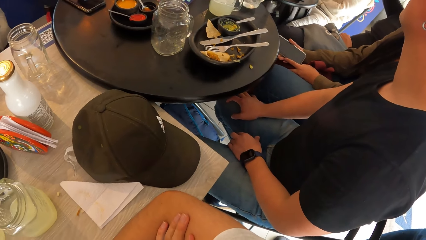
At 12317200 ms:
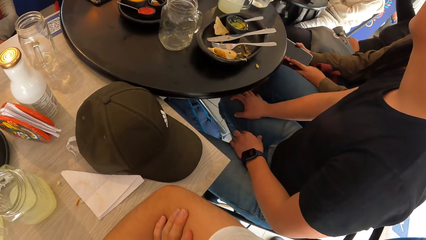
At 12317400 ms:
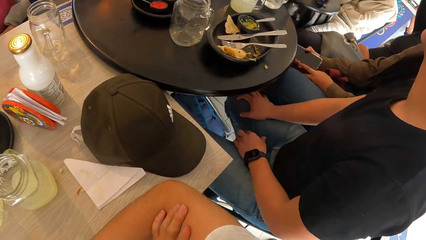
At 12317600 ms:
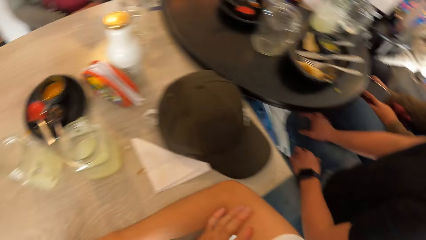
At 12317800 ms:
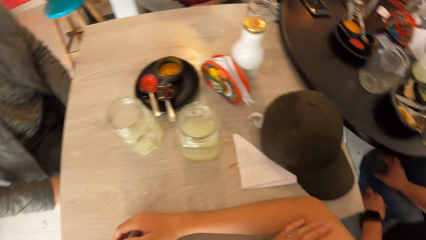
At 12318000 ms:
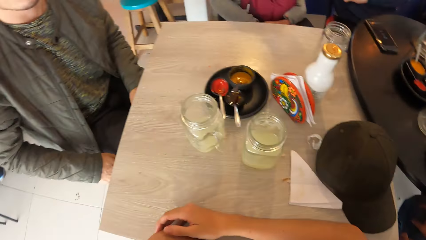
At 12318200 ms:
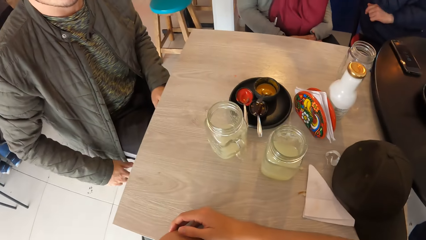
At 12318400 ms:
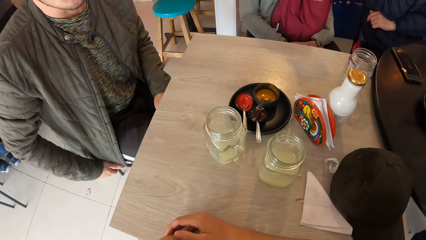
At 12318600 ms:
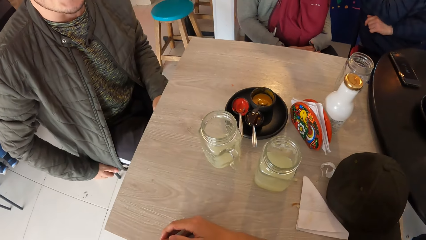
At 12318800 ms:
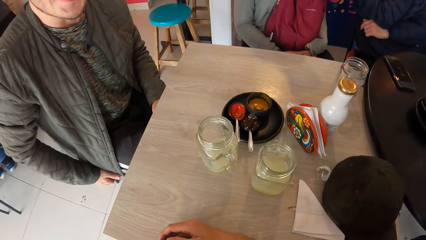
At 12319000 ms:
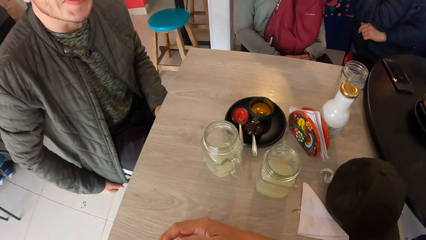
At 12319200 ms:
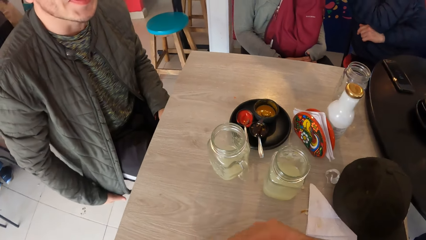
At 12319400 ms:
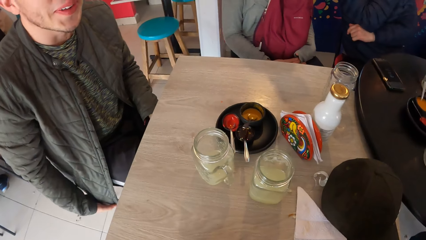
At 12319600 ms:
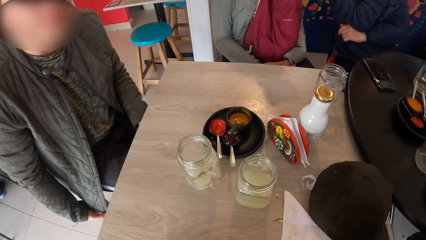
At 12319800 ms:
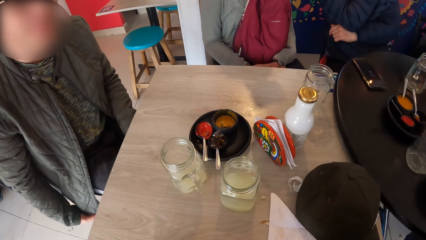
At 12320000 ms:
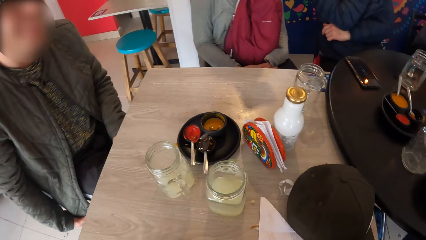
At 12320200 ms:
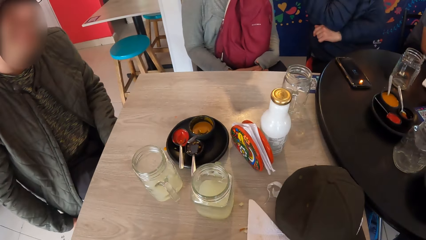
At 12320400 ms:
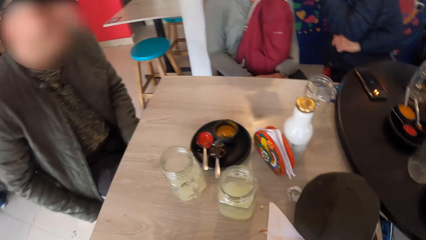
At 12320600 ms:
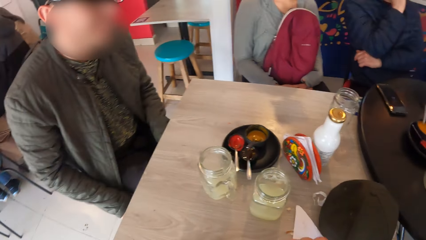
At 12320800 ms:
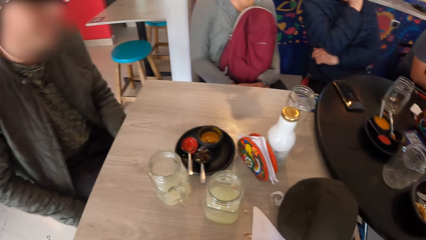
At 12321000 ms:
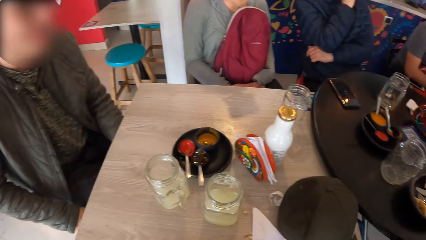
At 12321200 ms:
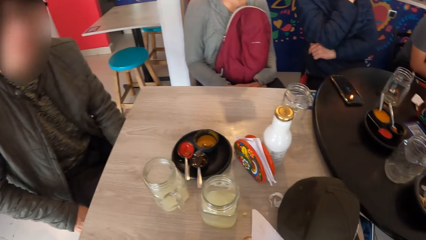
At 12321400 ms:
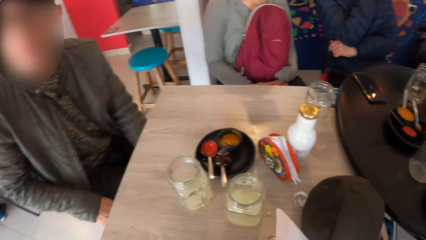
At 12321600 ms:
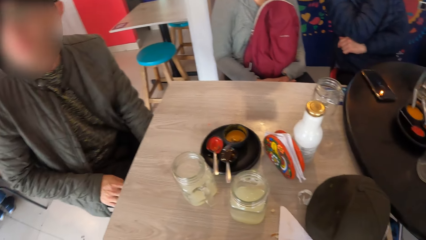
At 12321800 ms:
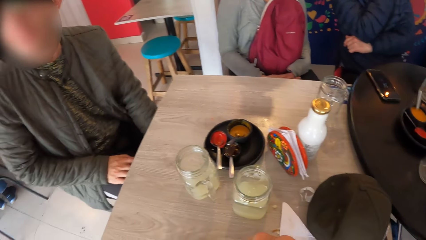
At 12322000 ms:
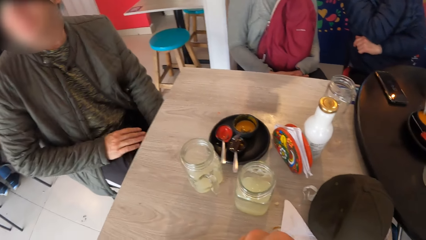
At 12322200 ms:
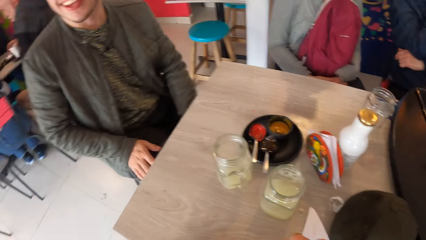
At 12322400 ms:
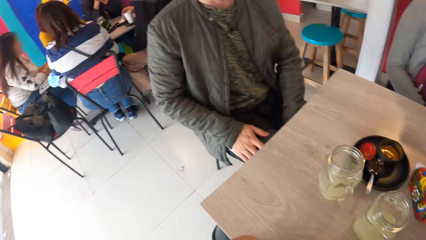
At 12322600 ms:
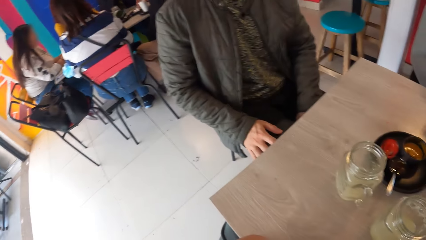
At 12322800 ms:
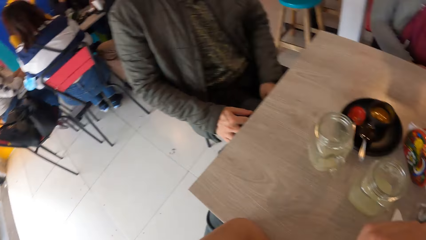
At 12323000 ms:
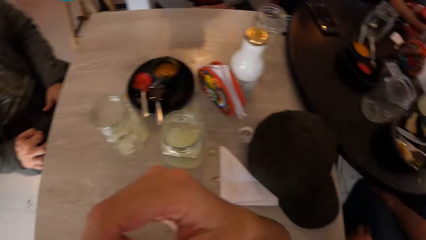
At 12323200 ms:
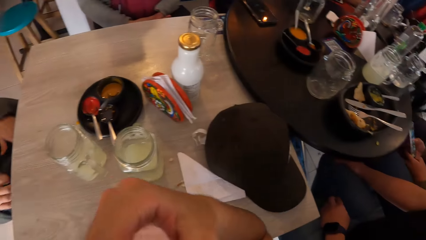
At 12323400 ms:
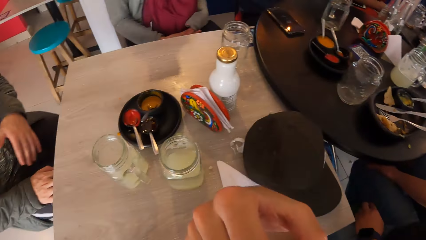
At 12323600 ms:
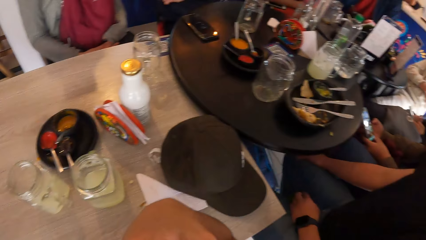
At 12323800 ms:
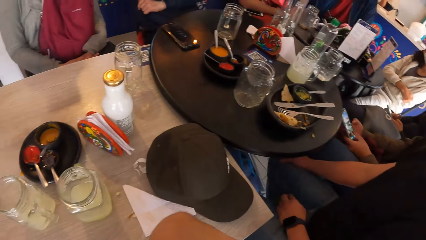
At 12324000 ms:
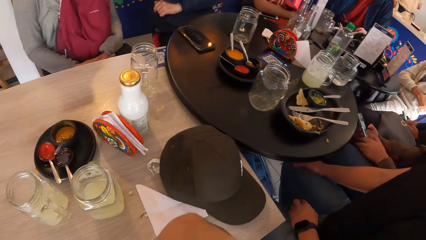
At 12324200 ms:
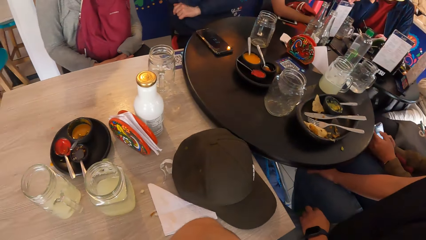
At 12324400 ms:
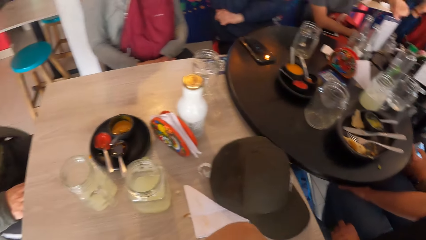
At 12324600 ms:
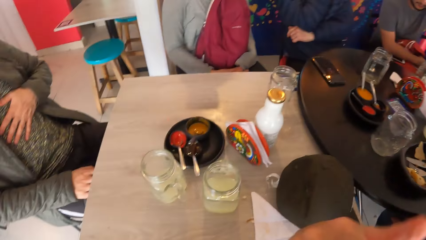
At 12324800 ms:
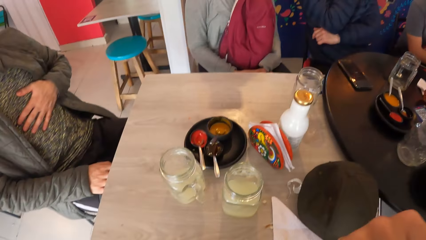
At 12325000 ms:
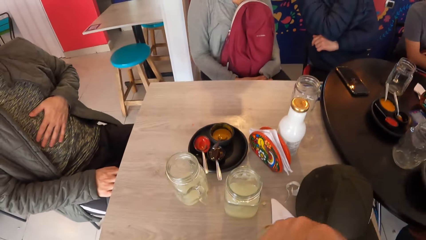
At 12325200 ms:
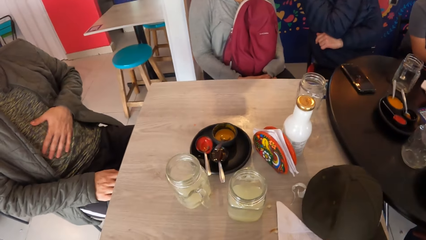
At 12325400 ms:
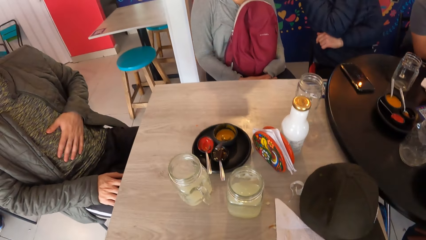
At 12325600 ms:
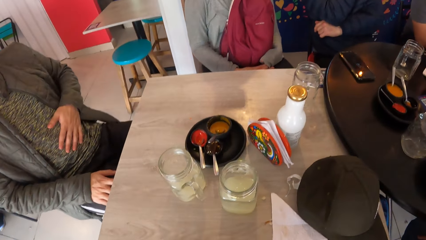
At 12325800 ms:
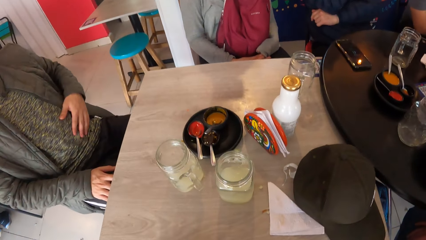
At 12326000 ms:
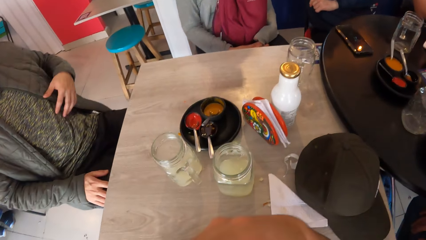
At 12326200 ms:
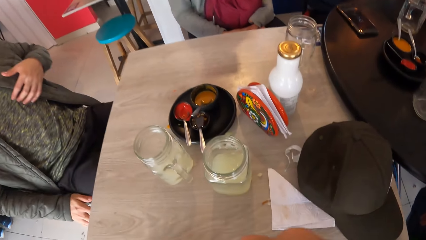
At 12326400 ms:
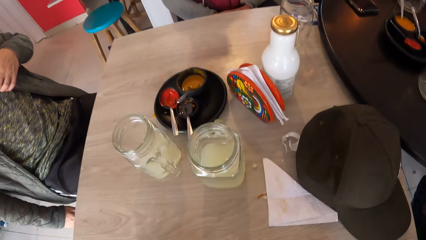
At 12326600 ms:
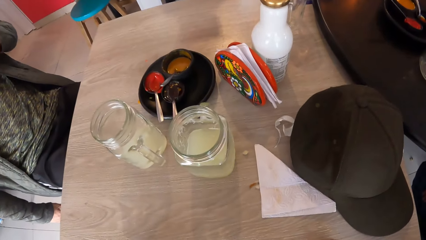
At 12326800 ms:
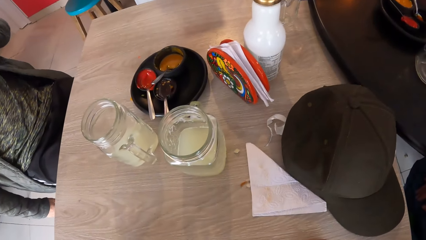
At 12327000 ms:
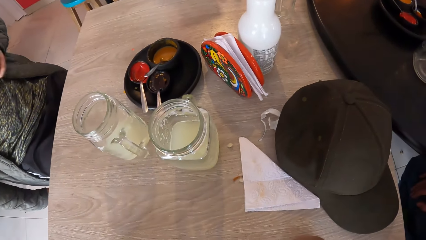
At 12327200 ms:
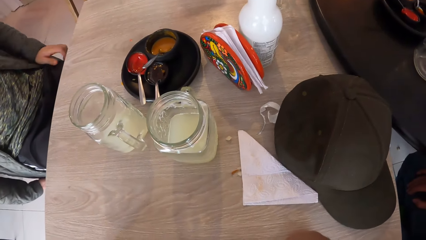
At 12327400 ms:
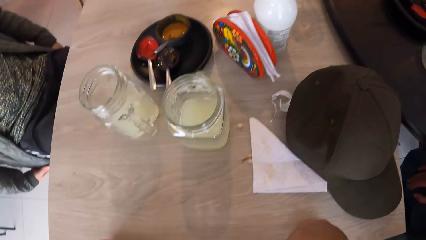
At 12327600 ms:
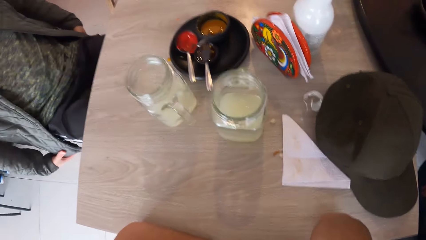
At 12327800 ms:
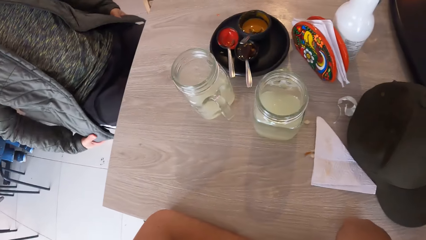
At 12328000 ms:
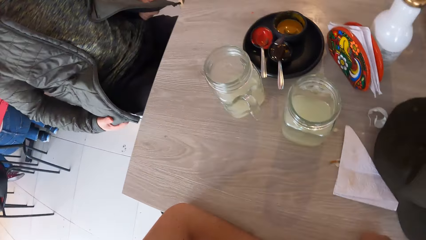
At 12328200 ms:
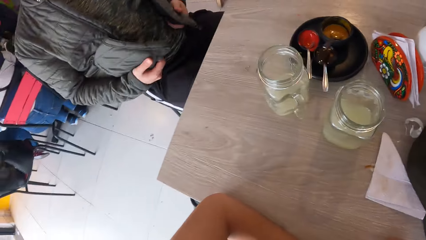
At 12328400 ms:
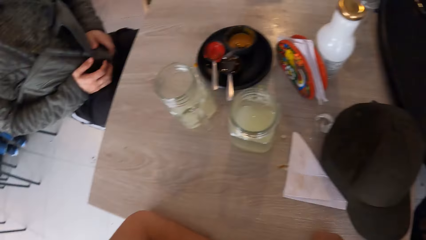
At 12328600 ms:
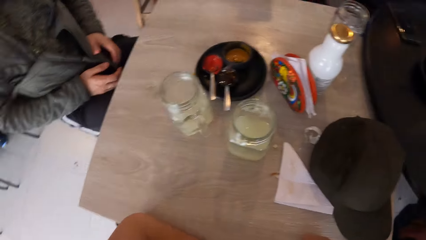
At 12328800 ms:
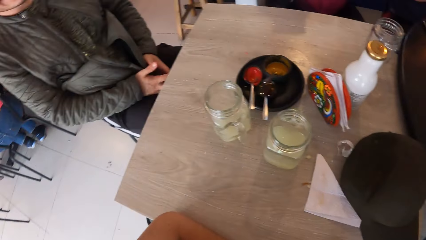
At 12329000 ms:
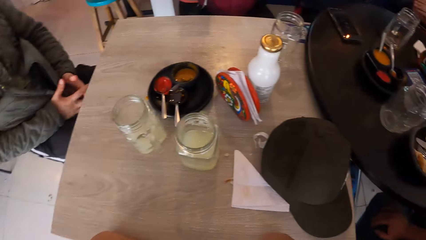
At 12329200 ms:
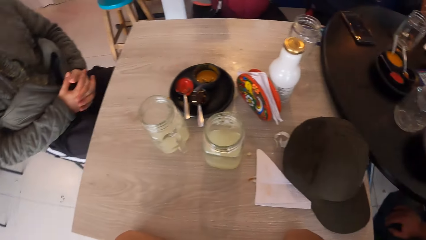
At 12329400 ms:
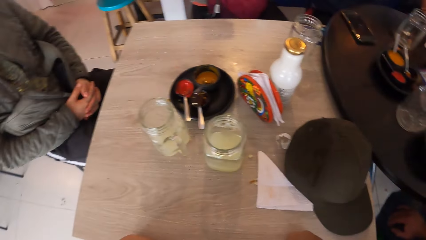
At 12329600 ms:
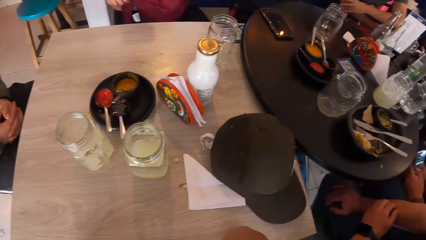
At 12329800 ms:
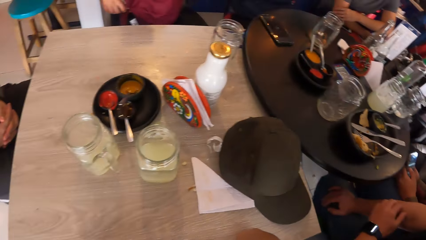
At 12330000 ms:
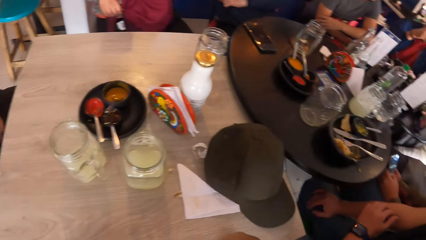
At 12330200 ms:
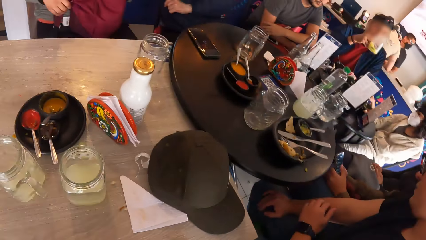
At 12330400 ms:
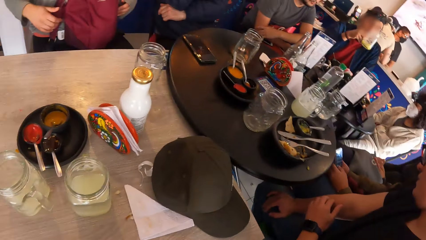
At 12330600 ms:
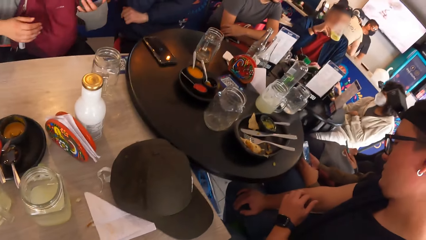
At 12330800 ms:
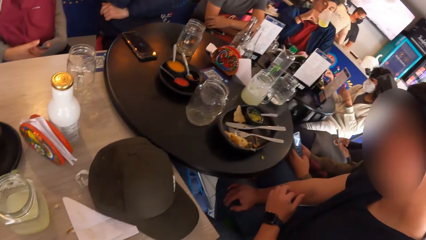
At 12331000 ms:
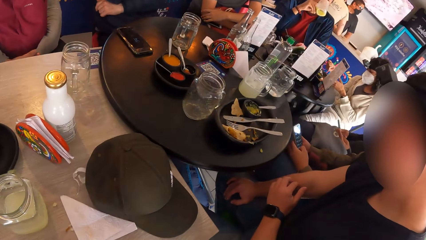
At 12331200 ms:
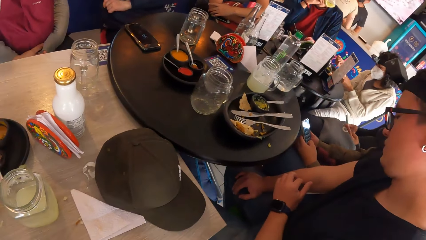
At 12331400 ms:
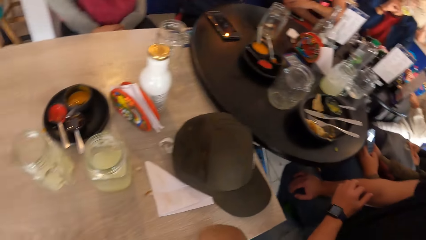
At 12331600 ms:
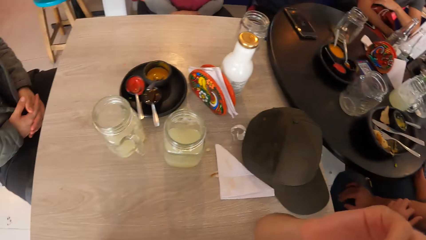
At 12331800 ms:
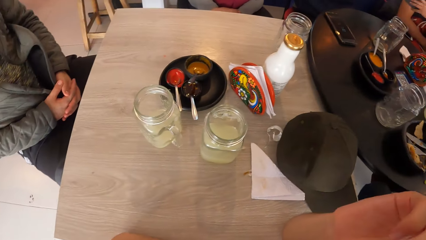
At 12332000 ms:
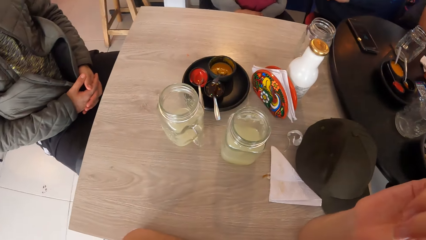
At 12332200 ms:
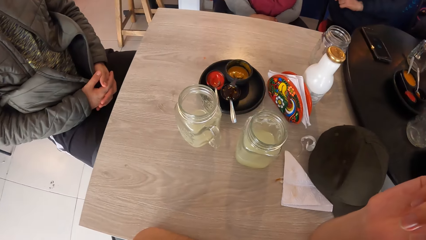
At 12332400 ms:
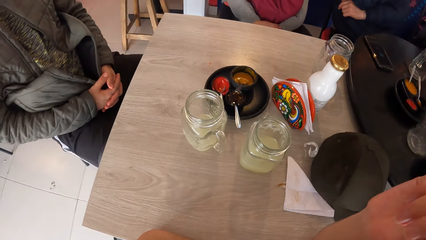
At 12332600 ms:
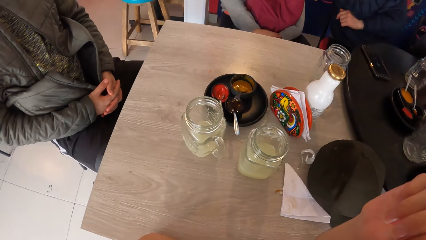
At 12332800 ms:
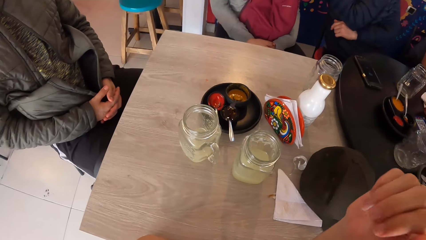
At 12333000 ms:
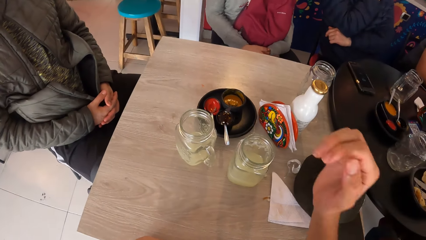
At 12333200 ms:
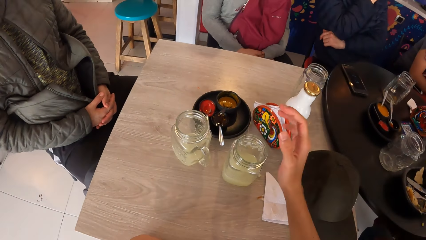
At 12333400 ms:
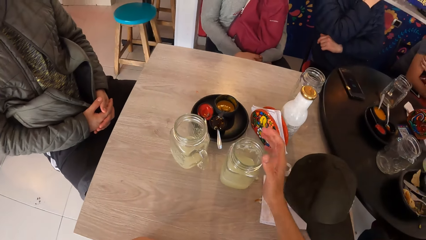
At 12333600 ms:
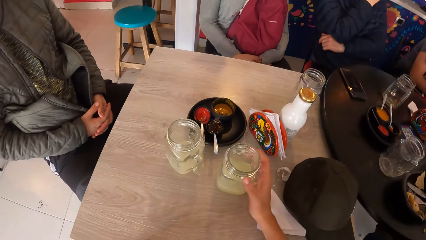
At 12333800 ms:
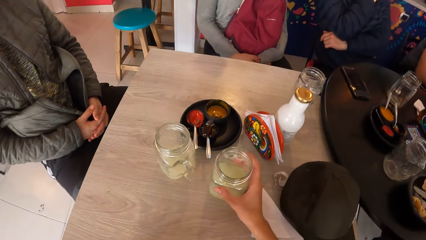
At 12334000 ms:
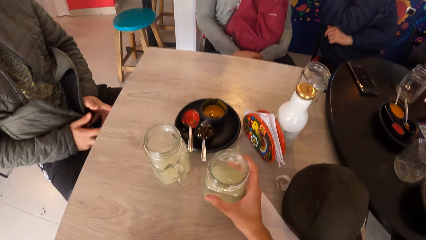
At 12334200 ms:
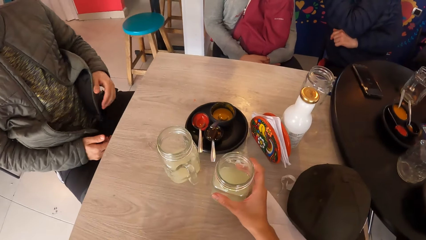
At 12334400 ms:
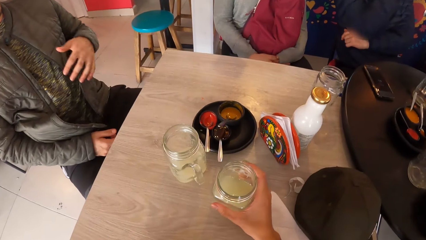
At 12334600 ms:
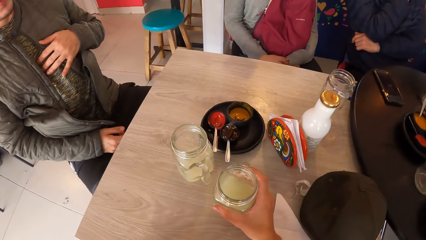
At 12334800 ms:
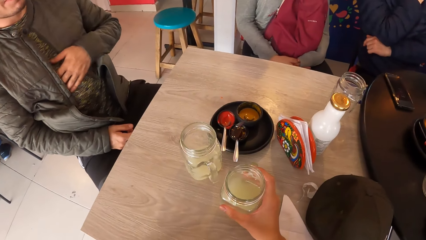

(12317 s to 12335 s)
The man converses with the camera wearer. The woman operates the phone with both hands. The man scratches the stomach. The man raises his jacket to his thighs with both hands. He joins his hands together. He rubs his chest with his left hand.
